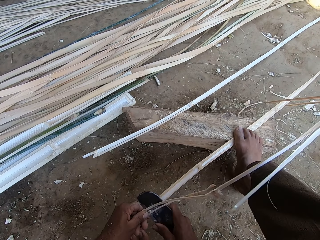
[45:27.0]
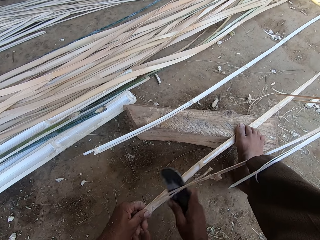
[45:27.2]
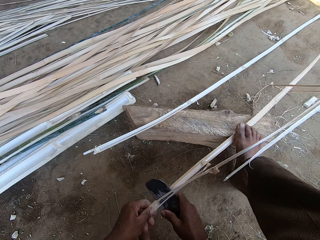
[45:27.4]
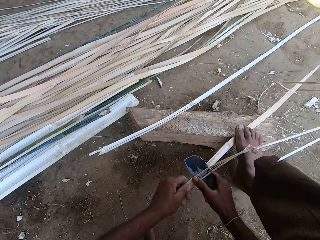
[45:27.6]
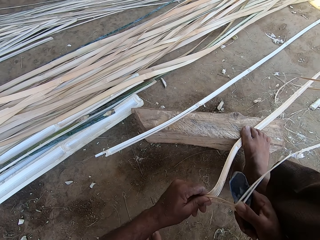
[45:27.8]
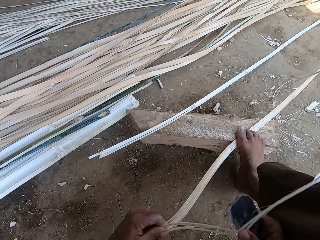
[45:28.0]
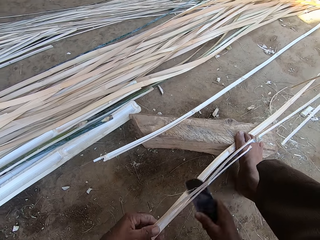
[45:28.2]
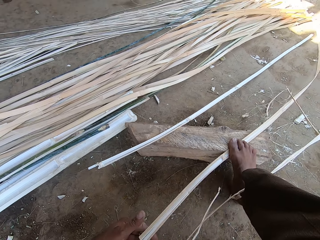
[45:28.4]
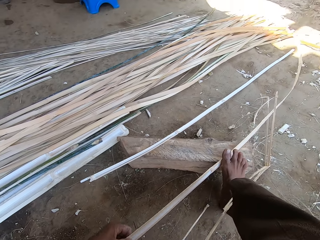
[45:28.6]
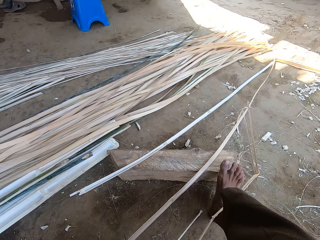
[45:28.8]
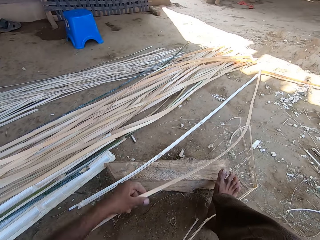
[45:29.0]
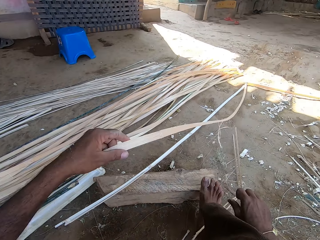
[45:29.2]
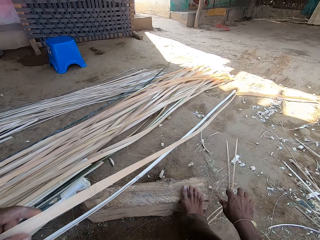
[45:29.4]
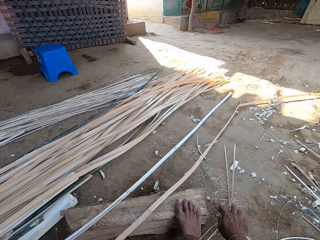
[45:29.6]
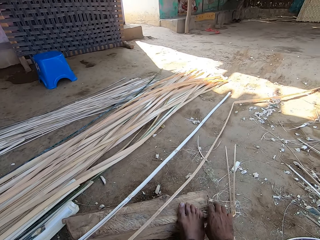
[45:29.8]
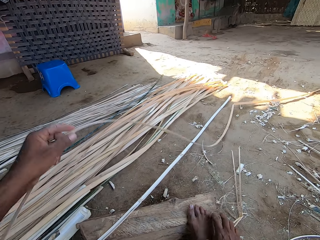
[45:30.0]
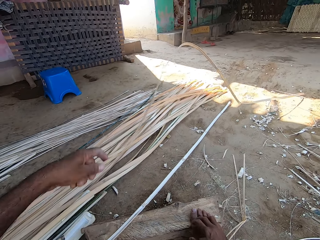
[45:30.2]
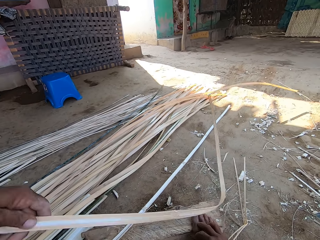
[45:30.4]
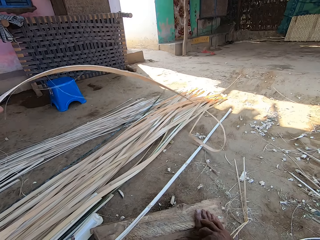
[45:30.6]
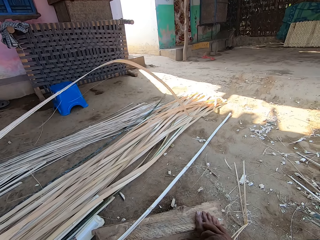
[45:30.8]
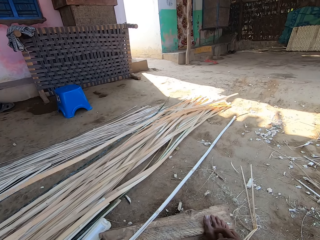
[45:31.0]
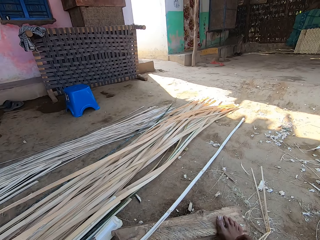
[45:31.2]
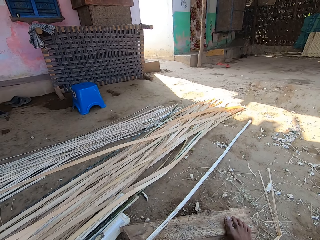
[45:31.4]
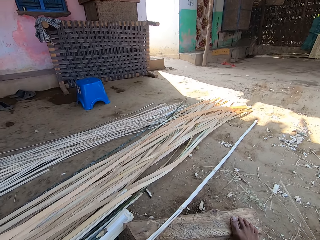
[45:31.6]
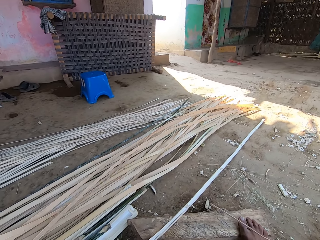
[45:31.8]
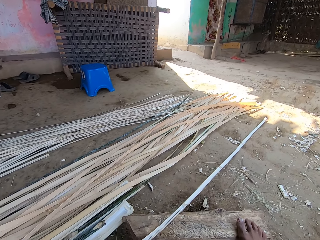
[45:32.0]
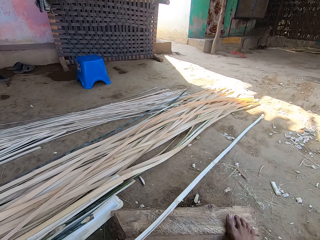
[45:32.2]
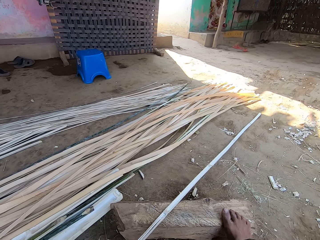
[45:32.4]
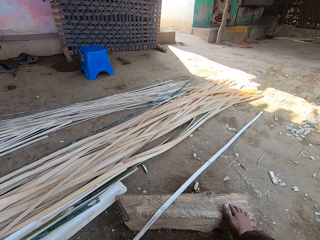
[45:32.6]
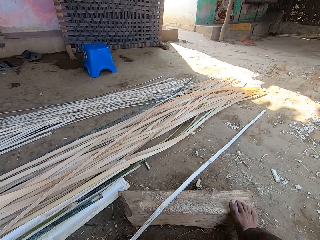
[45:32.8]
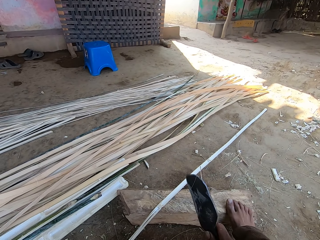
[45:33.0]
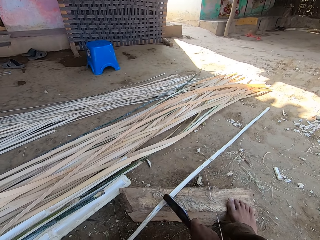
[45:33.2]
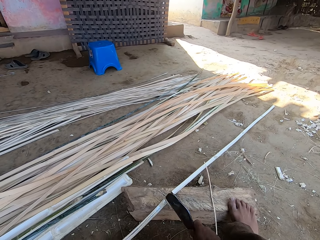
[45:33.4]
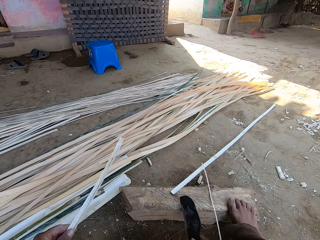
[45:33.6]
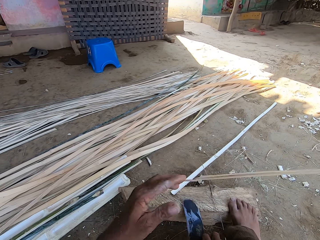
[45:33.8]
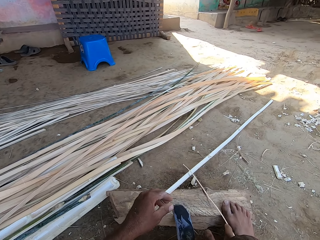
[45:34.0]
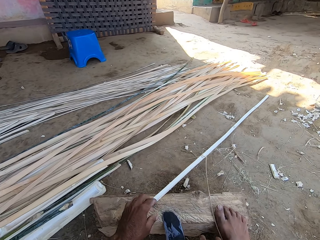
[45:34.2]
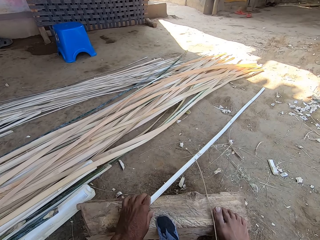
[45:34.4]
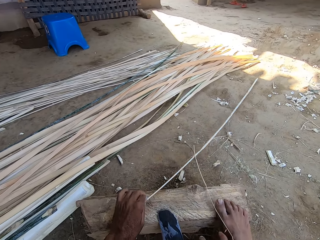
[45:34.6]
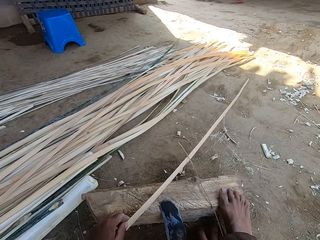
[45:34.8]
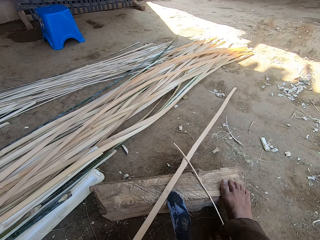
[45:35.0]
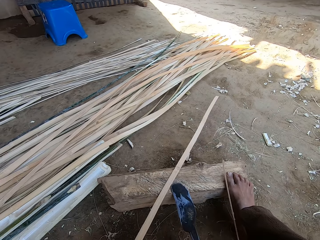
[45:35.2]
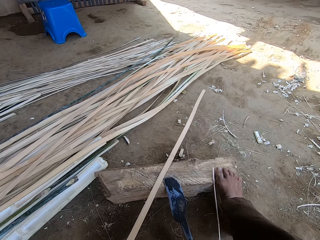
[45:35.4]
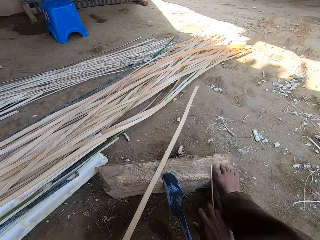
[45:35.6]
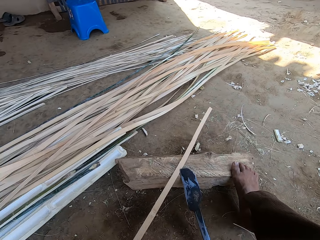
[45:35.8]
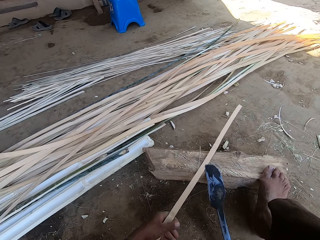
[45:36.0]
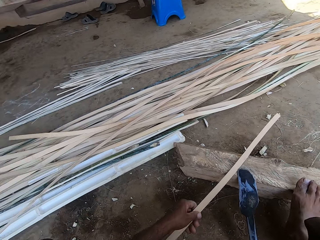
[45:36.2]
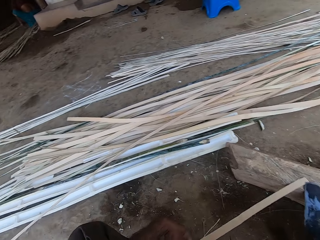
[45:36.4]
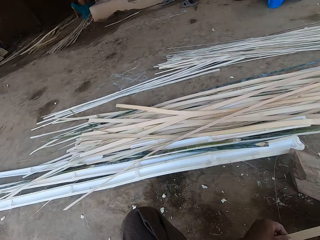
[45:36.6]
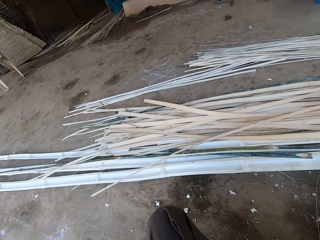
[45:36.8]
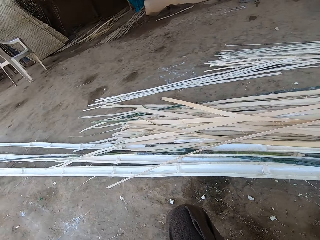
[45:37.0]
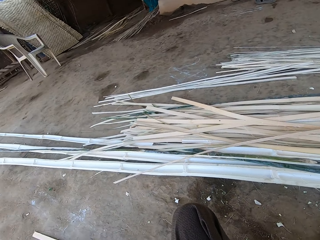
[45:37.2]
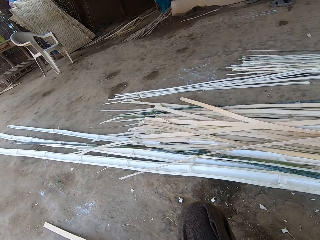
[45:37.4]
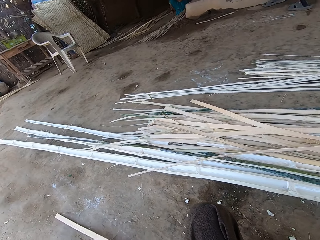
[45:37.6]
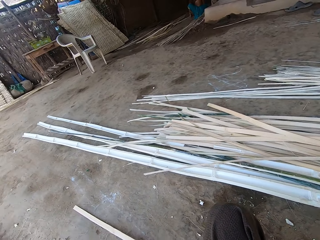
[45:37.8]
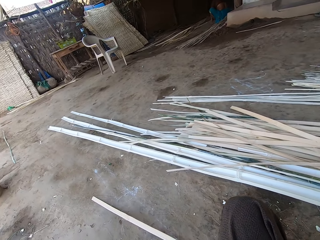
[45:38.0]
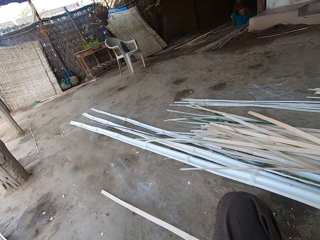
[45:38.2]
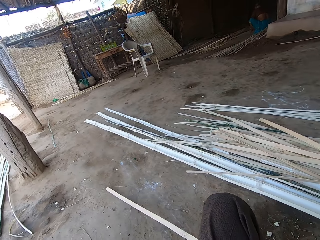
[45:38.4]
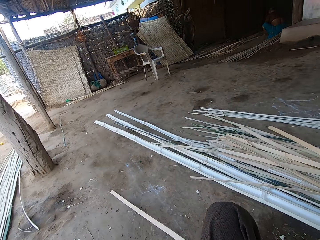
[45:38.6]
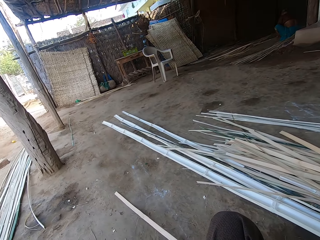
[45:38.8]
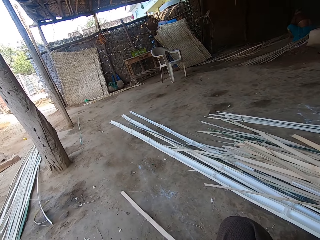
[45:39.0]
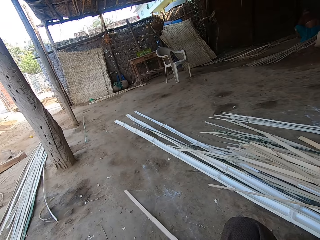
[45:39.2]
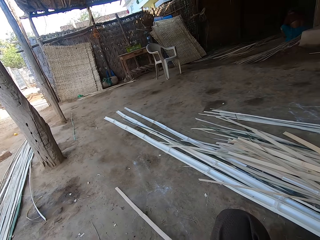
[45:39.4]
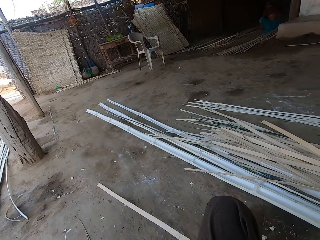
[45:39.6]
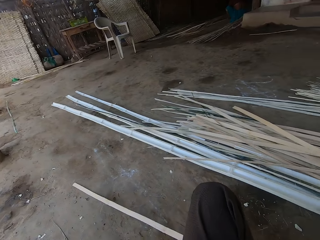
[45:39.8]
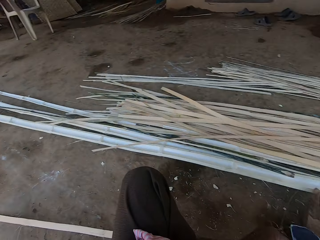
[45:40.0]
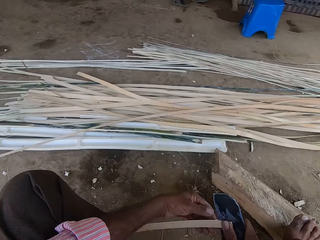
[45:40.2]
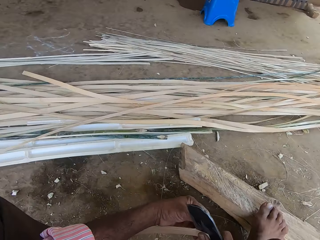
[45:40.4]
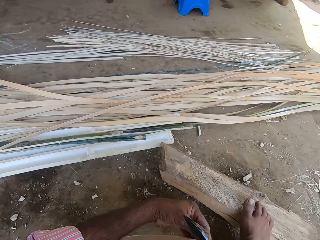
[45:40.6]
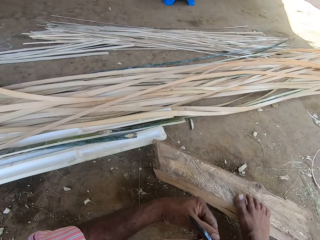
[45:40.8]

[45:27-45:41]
The camera wearer lifts the reed. They put the reed on the pile of reeds. They cut the reed with the cutting wedge, throw the reed away, pull the reed and hold the reed. They look around.

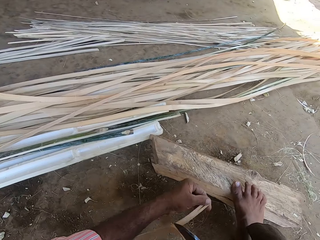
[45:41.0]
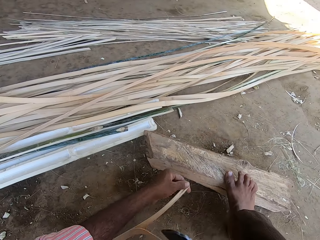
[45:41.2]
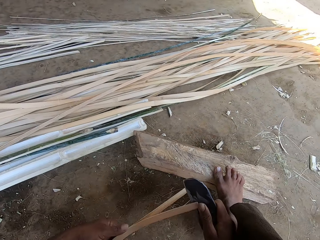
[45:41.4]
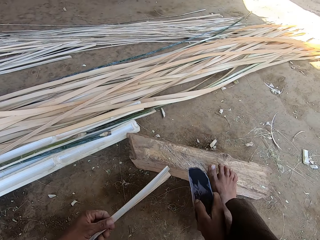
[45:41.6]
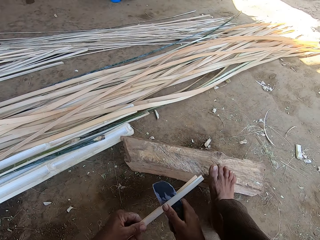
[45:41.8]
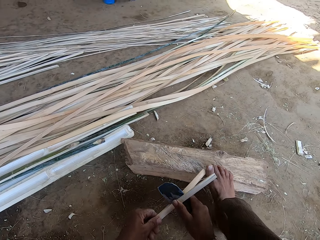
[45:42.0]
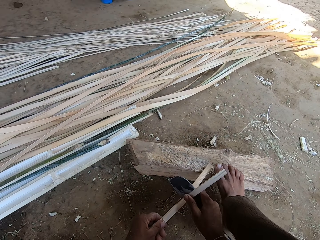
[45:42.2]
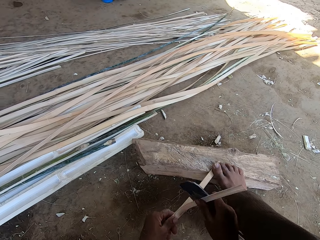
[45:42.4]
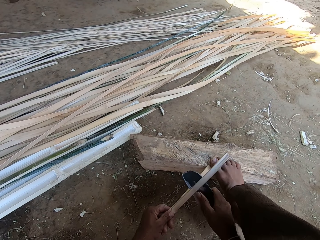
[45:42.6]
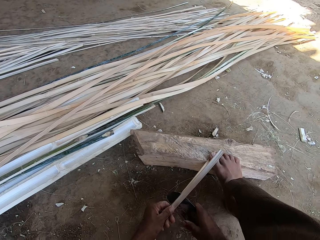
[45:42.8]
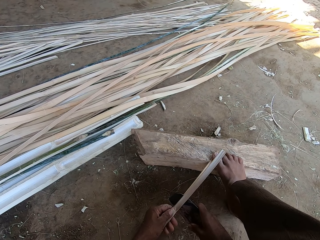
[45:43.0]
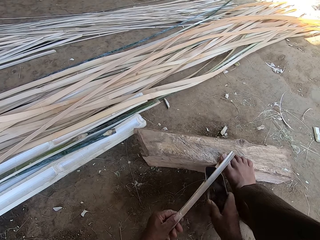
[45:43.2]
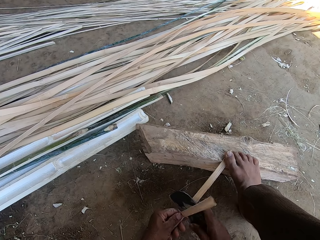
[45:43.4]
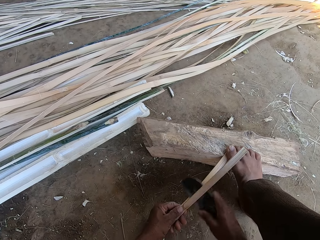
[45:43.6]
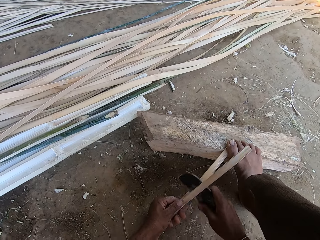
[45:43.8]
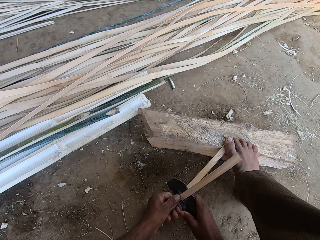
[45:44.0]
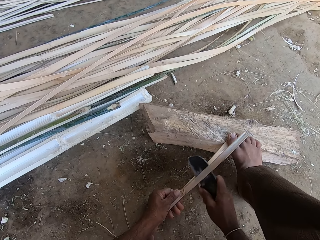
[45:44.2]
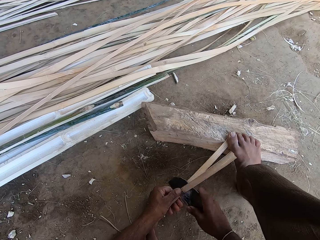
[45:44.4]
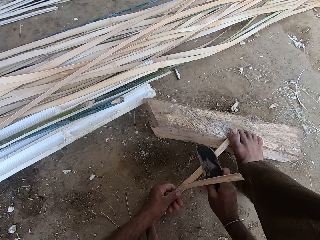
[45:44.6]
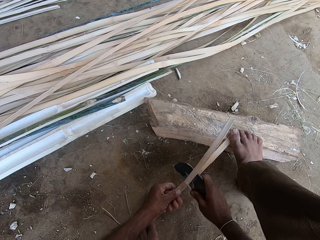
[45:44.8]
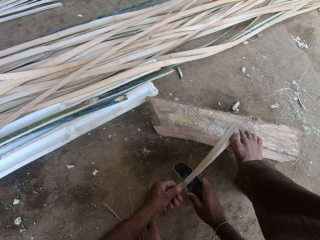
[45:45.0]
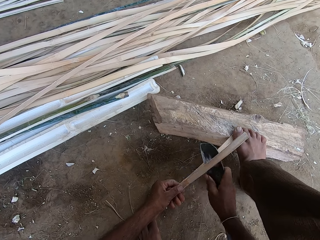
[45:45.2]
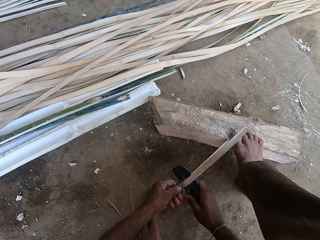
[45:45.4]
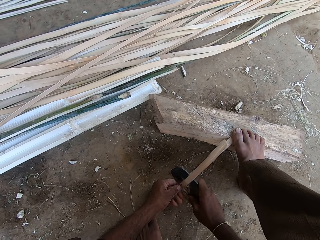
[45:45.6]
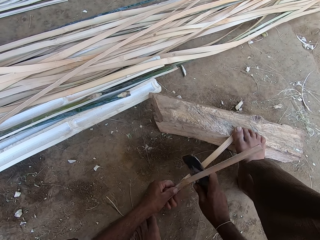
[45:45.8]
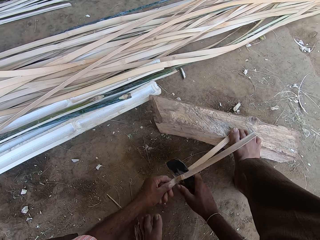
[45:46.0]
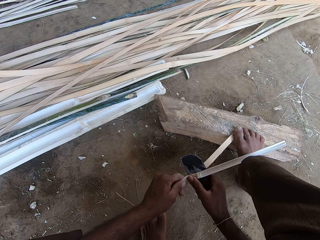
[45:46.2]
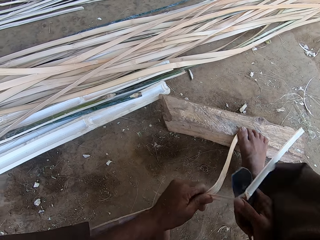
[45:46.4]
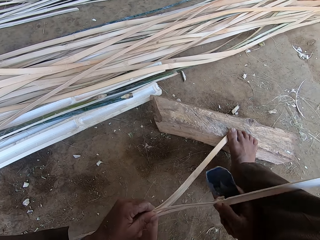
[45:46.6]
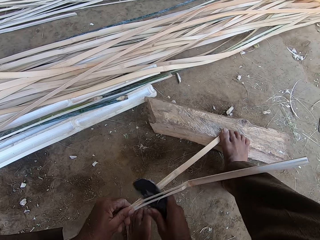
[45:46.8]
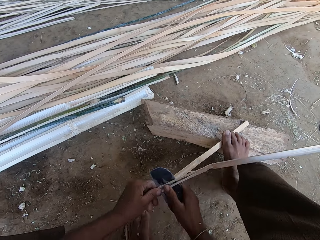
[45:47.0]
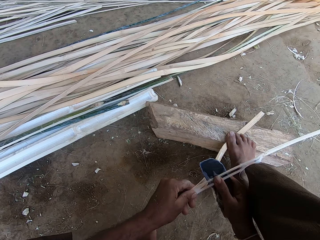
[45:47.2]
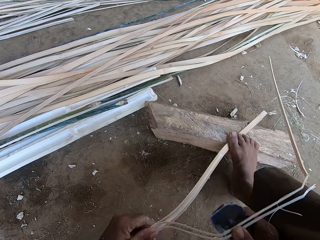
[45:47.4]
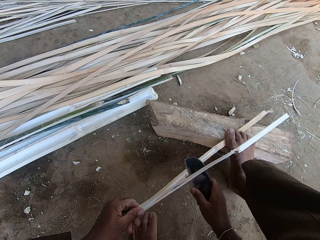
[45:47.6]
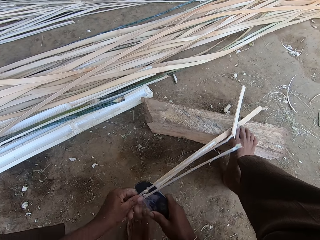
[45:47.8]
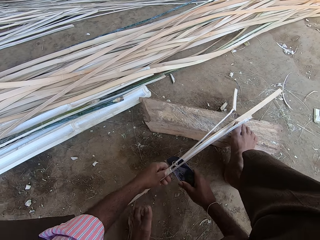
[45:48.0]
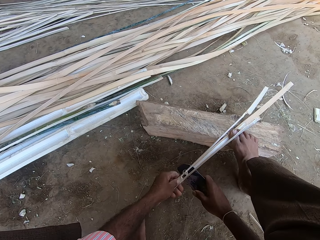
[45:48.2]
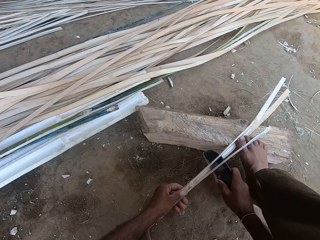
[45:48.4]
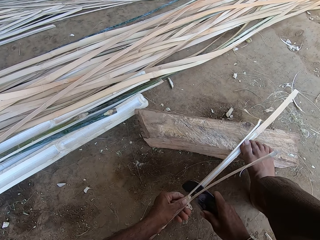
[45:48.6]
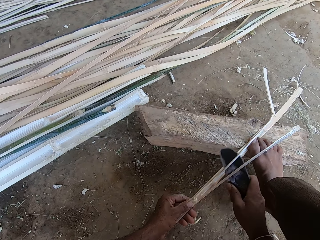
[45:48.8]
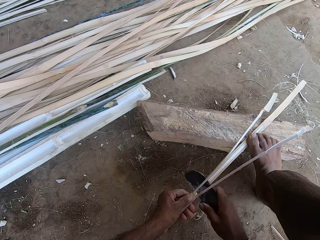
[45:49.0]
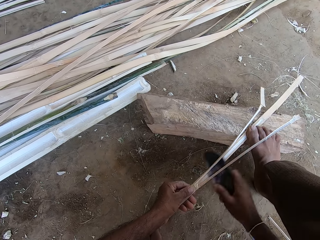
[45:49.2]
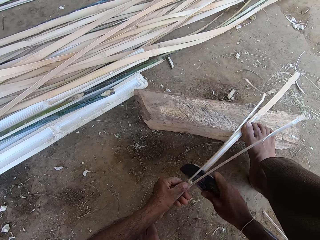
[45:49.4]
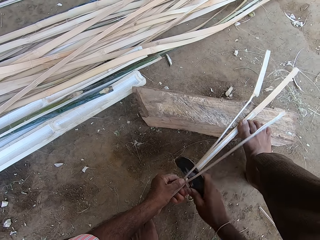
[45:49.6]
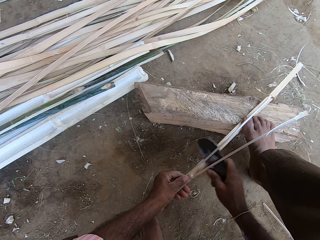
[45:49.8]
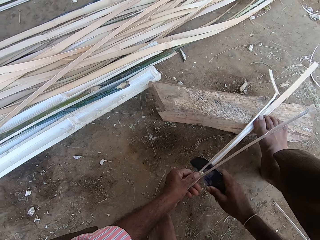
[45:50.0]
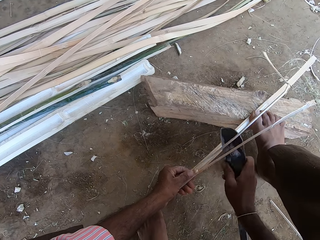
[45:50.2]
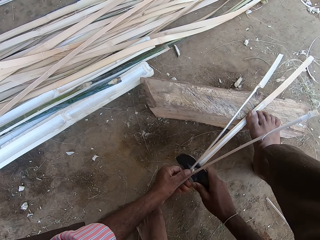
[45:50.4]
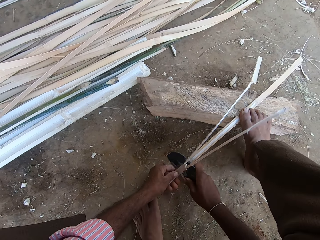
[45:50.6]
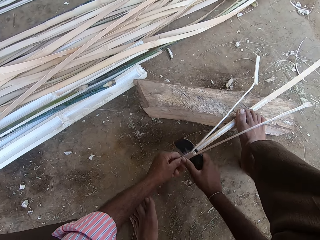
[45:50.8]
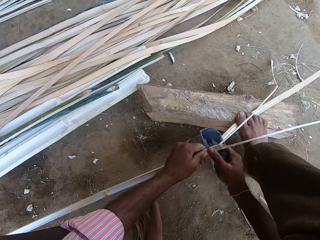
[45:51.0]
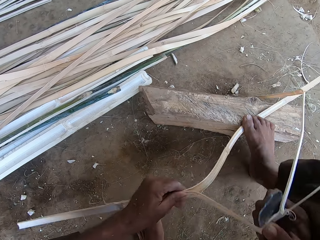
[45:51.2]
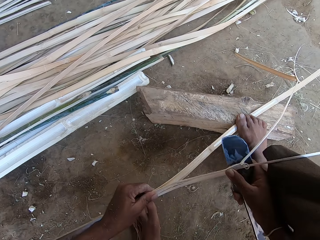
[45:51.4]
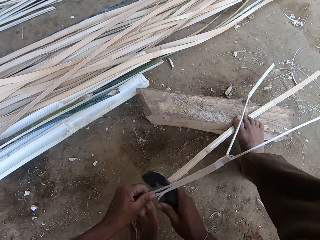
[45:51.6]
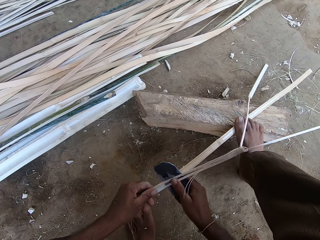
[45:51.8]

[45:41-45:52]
The camera wearer cuts the reed. They peel the reed with the cutting wedge.
